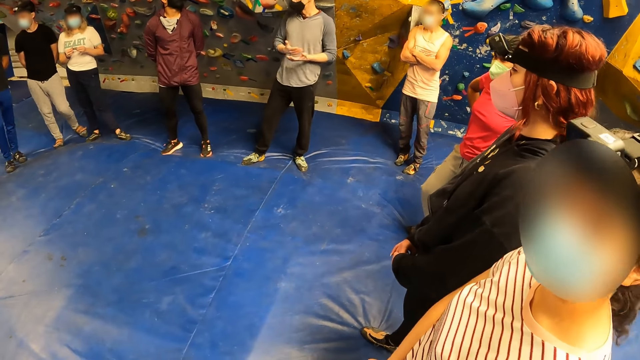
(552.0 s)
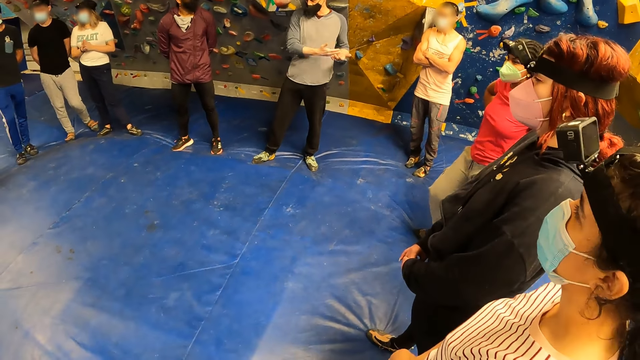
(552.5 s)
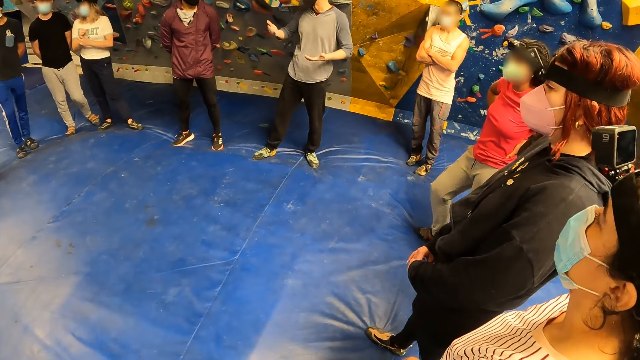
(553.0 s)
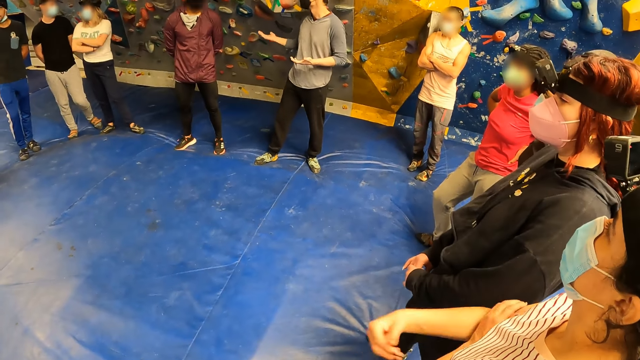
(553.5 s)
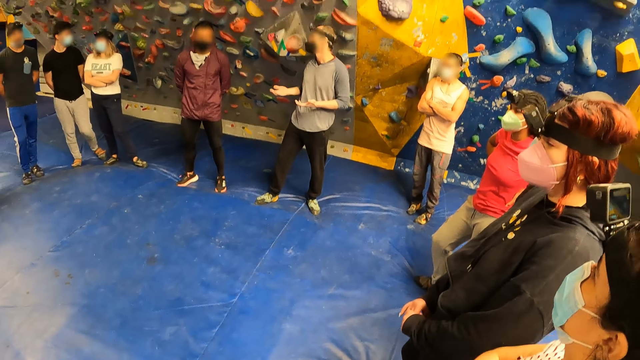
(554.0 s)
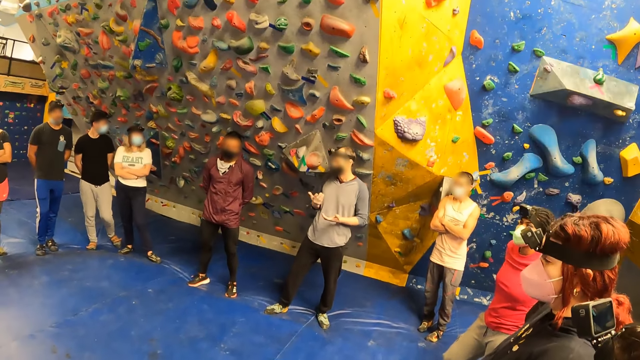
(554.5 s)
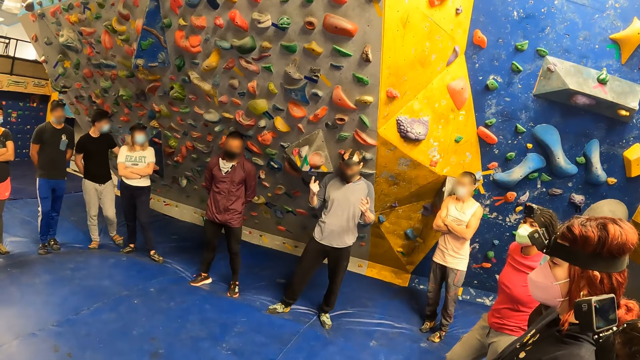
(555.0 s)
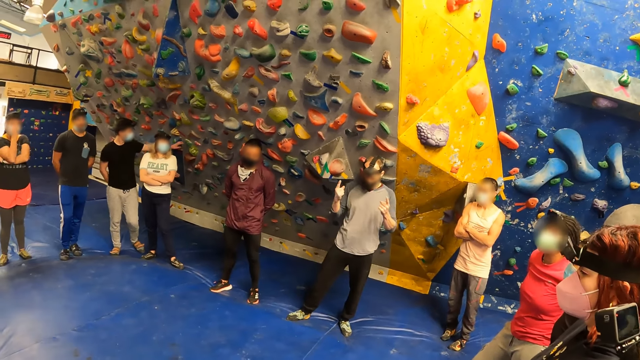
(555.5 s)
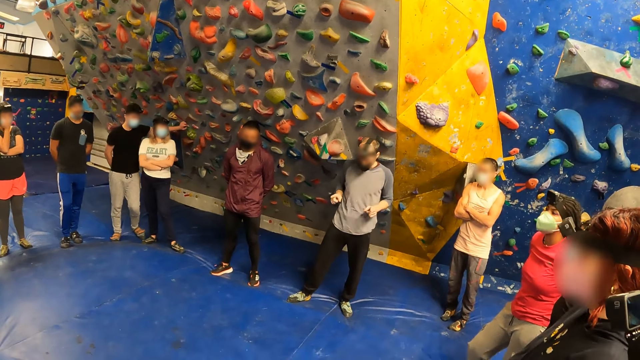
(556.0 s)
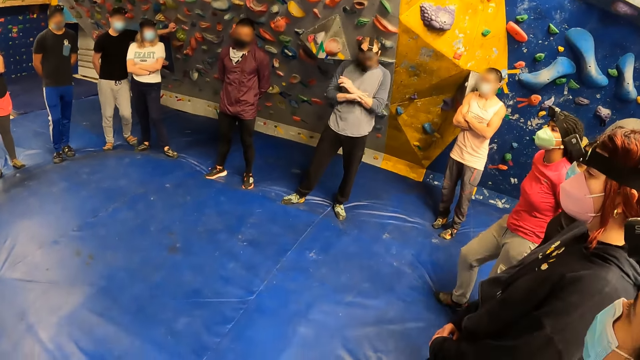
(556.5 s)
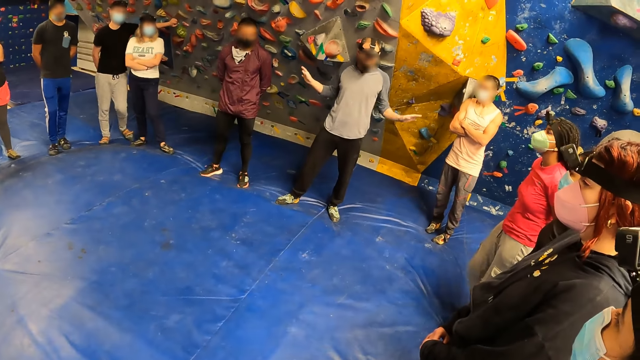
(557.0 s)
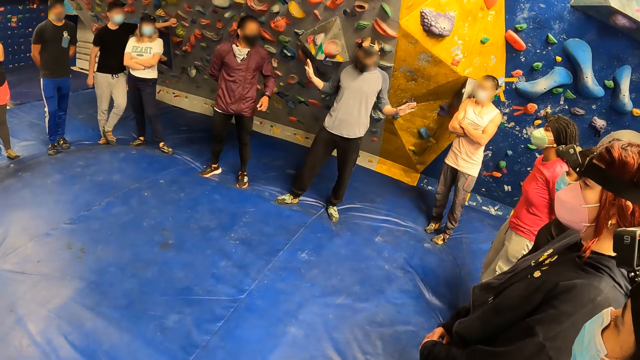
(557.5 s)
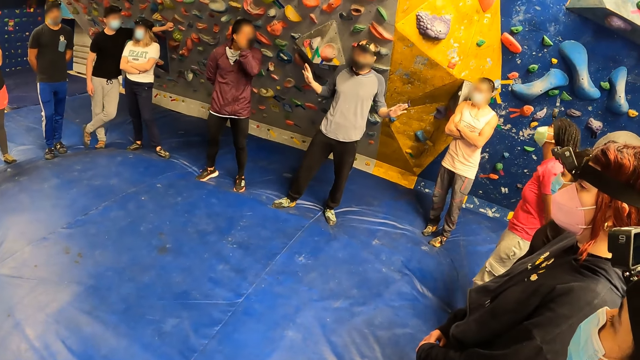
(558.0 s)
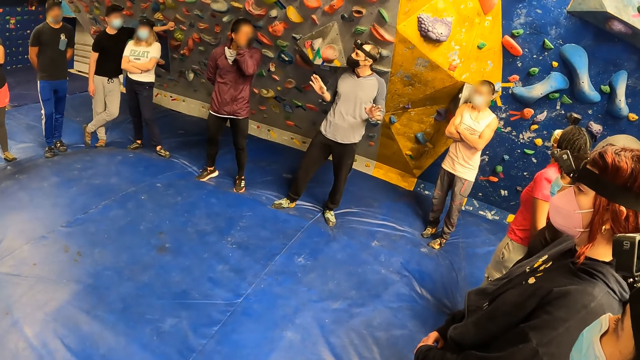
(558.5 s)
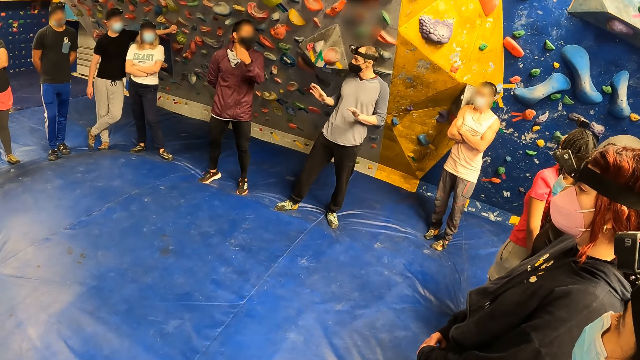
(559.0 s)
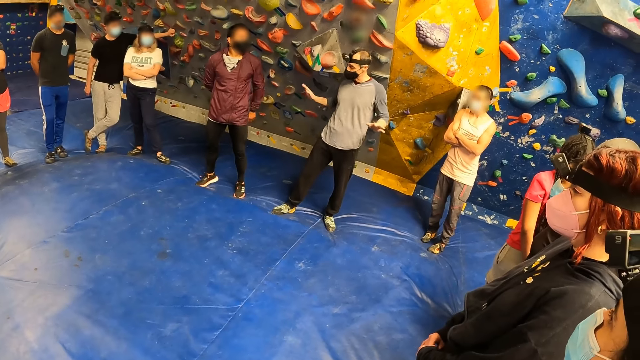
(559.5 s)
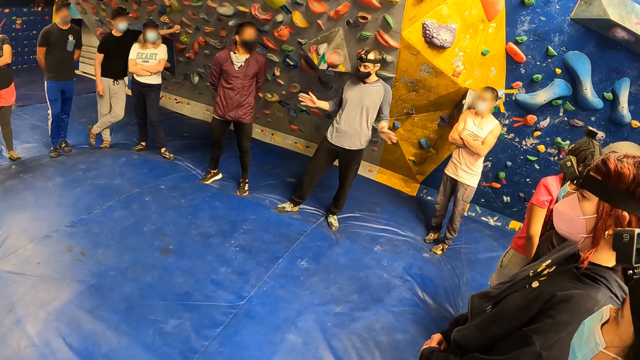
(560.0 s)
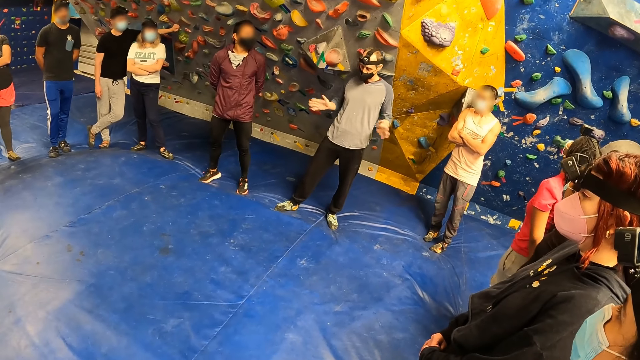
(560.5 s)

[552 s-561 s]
A man places his hand on the wall. A lady touches her face. Another lady looks around. Another man touches his nose mask with his left hand.

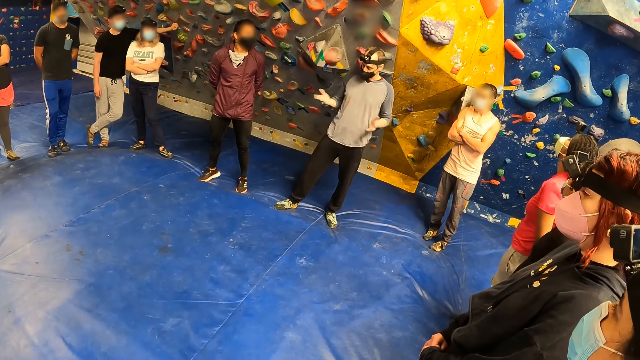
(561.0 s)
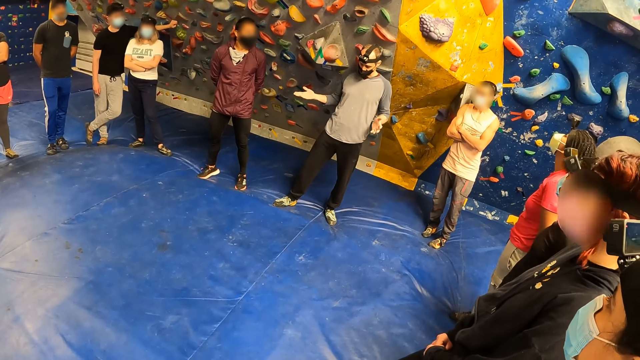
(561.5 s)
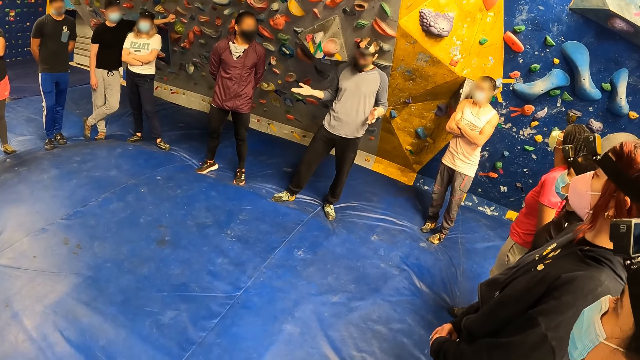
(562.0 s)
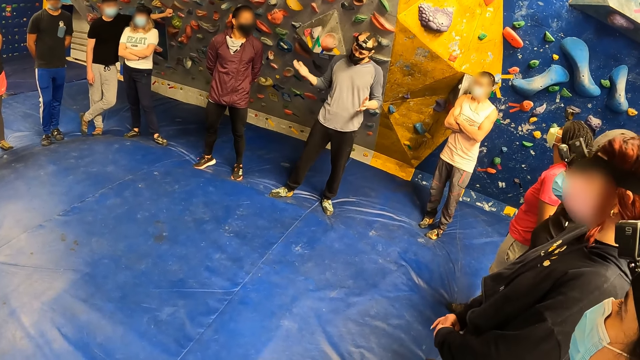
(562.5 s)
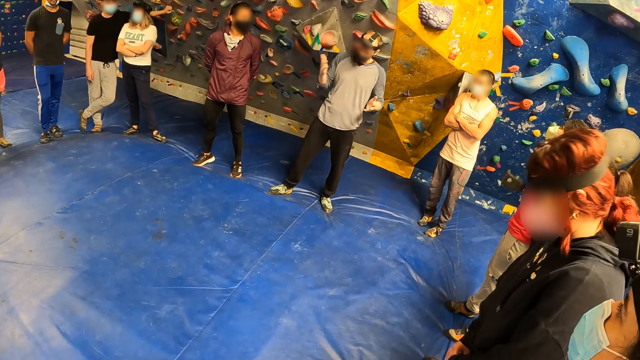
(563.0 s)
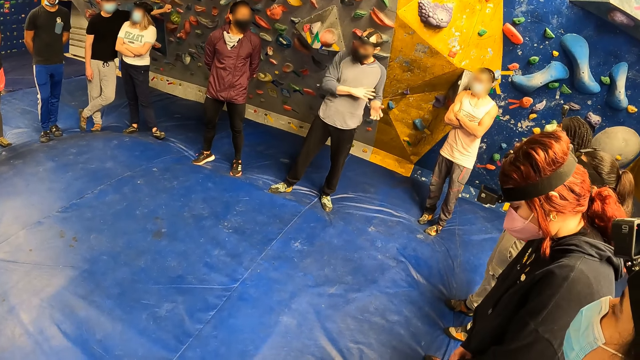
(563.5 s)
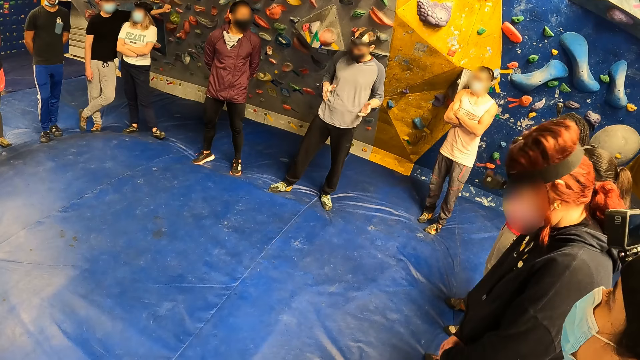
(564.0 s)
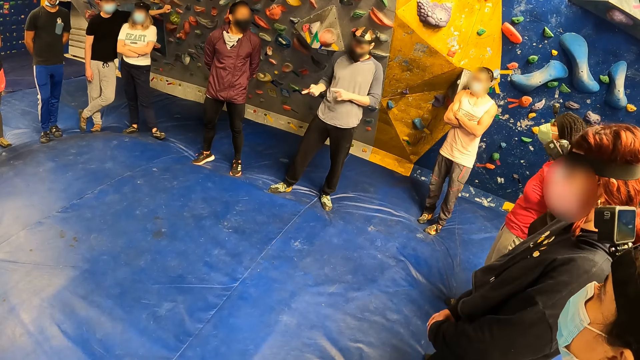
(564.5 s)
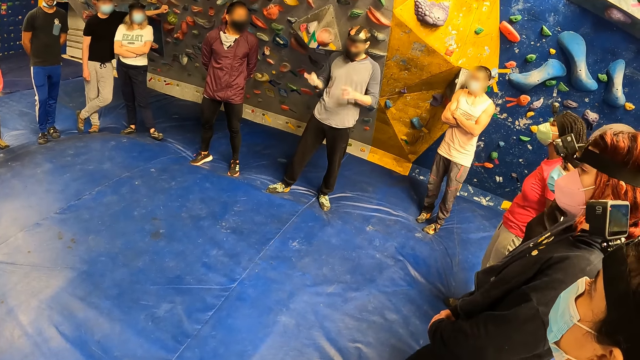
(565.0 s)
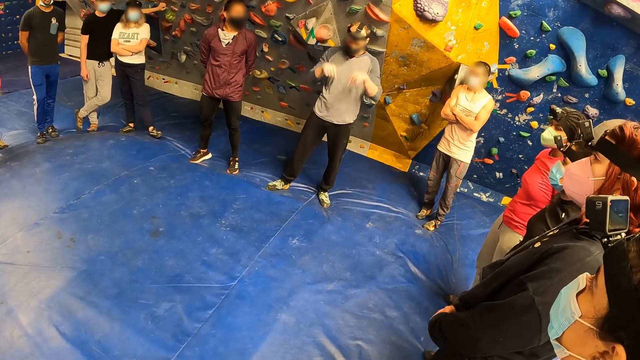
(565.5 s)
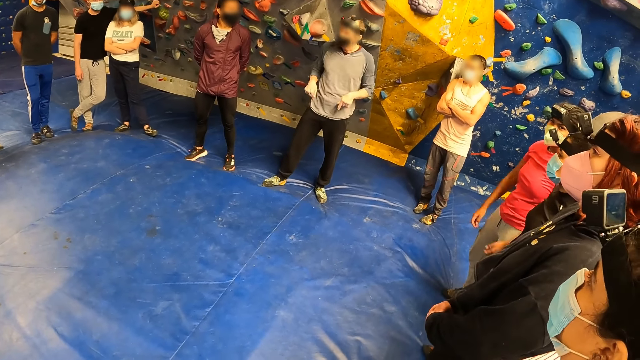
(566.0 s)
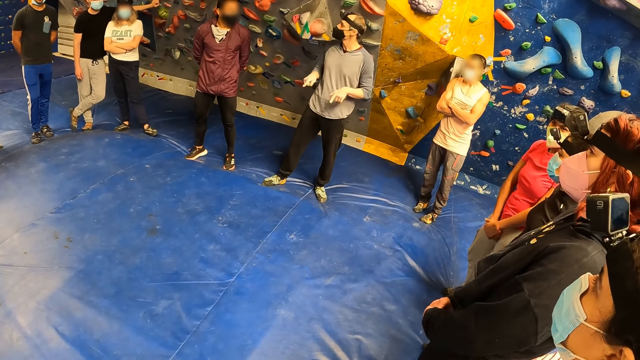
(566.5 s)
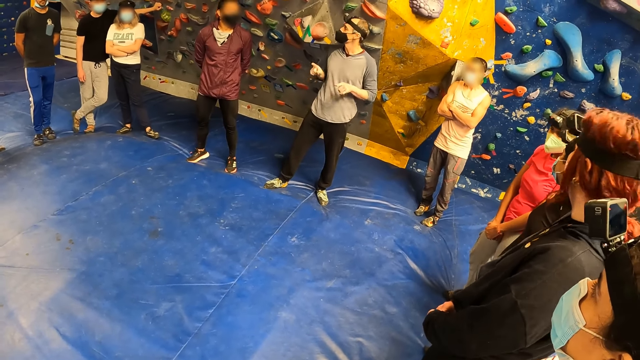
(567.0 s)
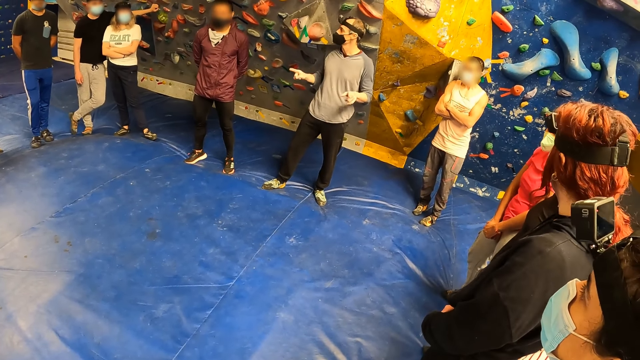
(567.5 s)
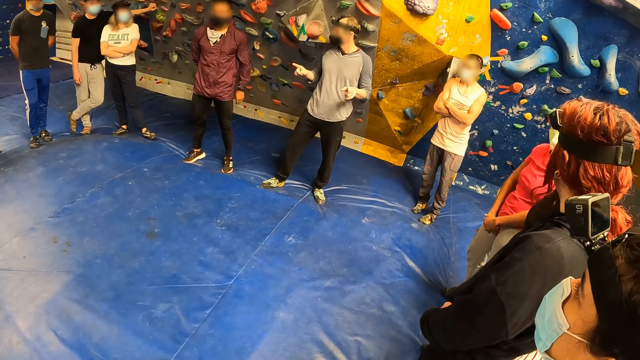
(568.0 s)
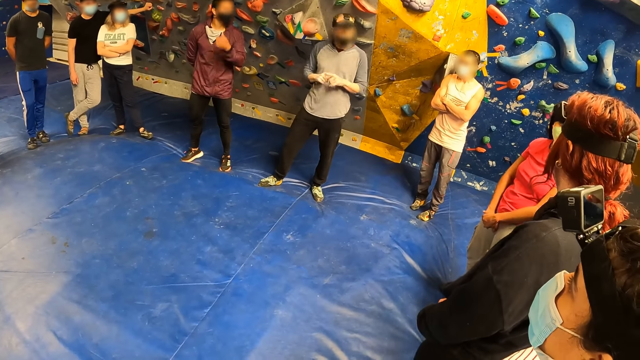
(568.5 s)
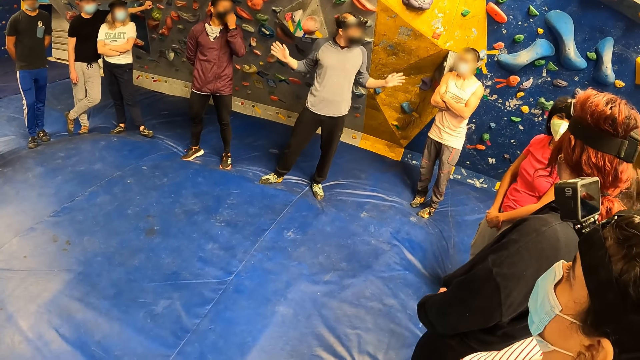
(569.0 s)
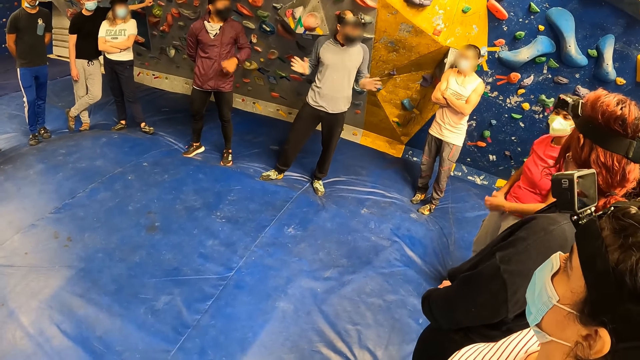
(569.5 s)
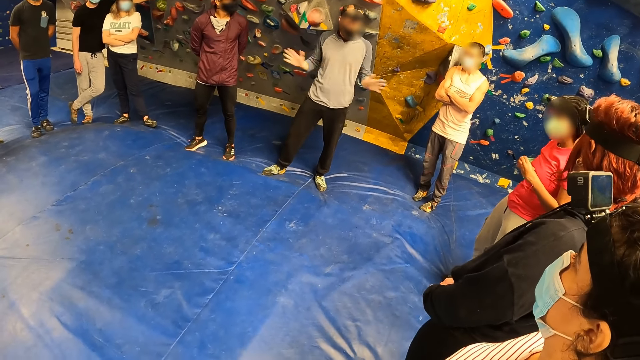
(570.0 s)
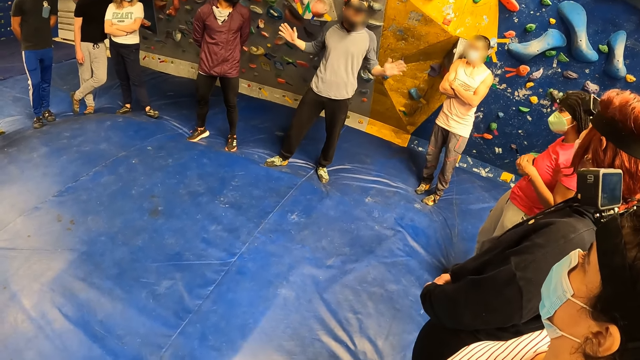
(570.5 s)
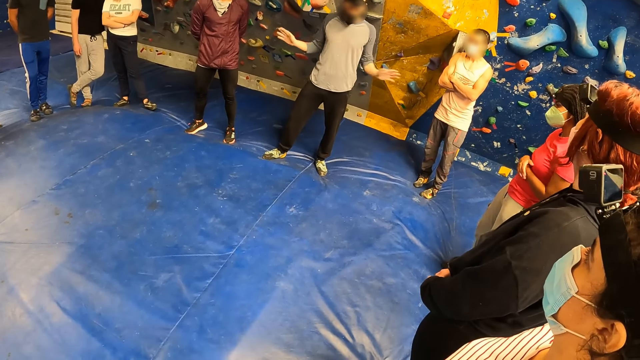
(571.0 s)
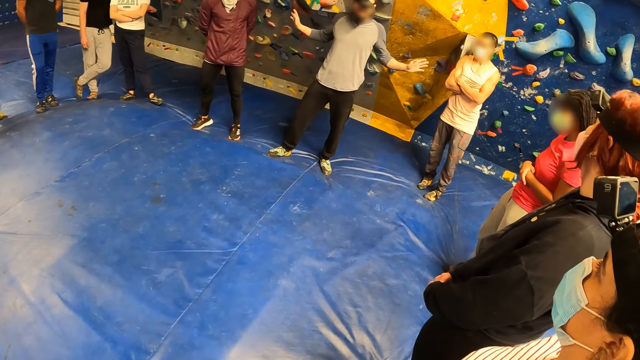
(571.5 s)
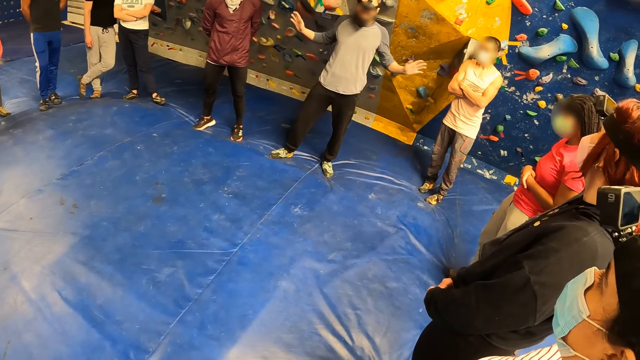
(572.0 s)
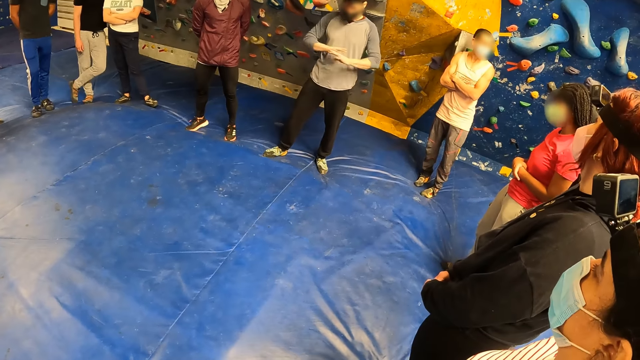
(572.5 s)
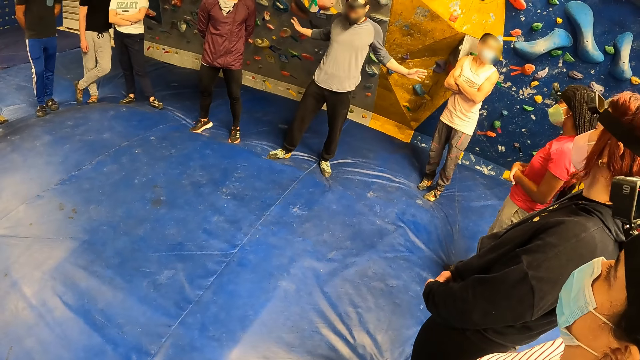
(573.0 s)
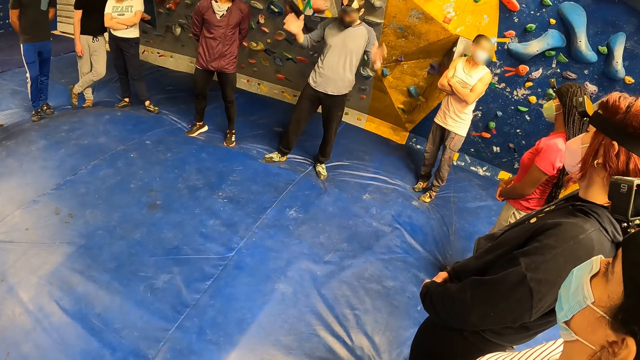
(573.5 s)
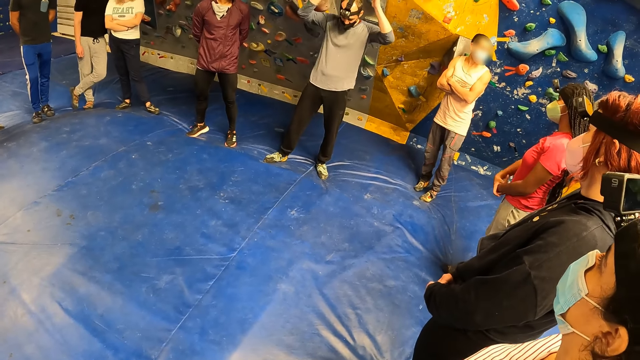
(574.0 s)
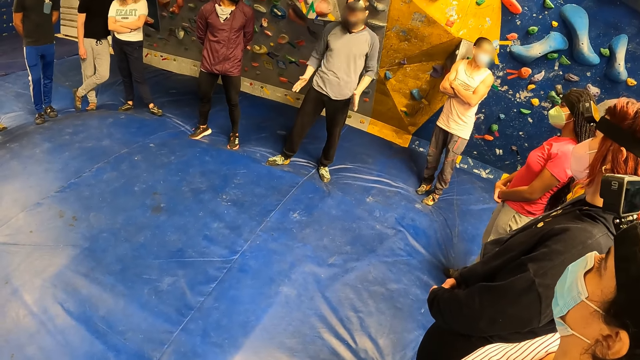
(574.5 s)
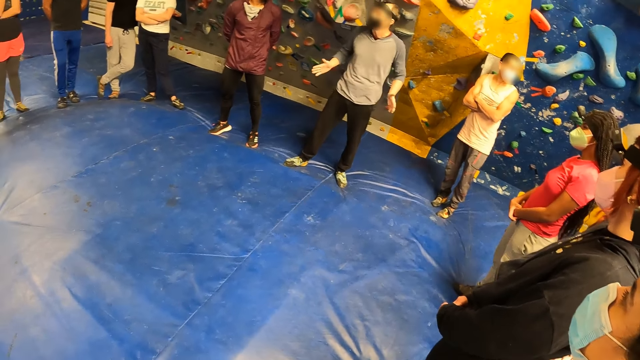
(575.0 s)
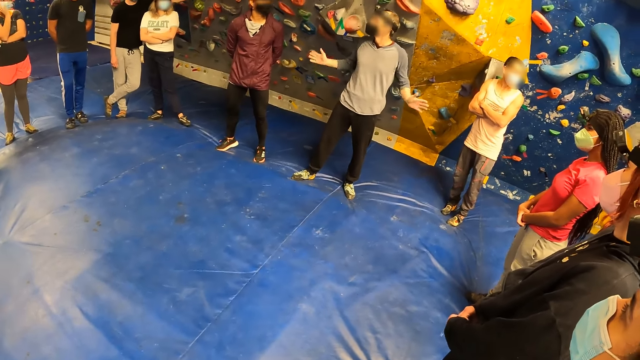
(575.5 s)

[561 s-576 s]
A lady bends her head. Another lady puts her hands together. A man adjusts his nose mask with his left hand. Another man touches his nose.
